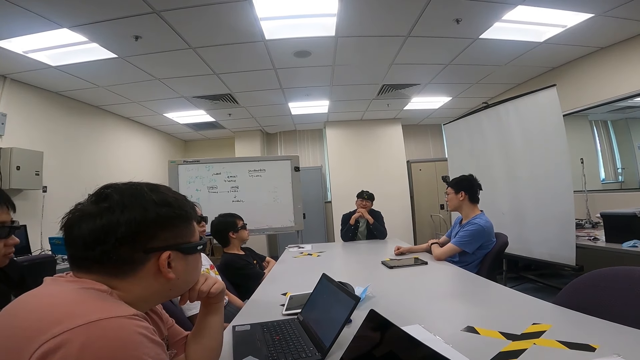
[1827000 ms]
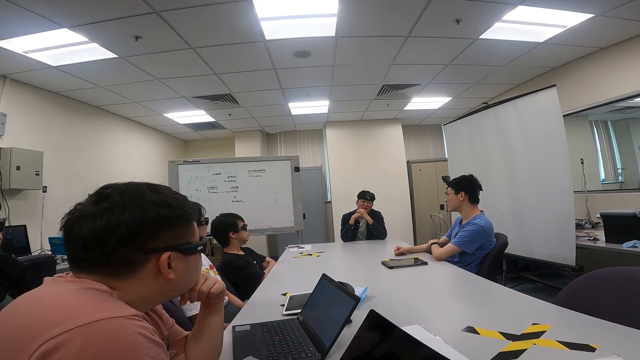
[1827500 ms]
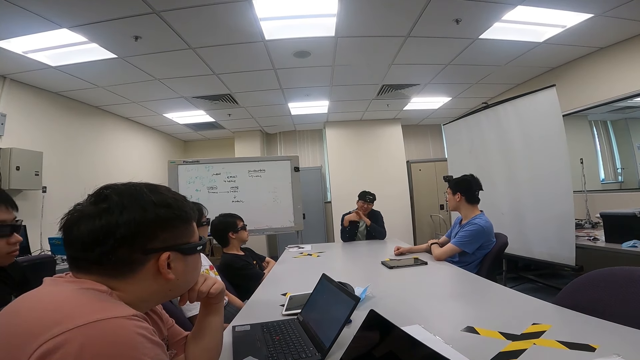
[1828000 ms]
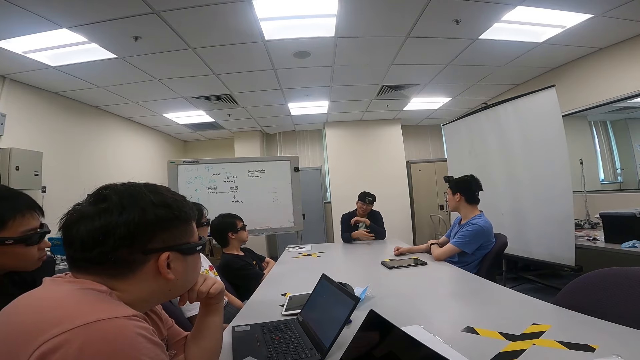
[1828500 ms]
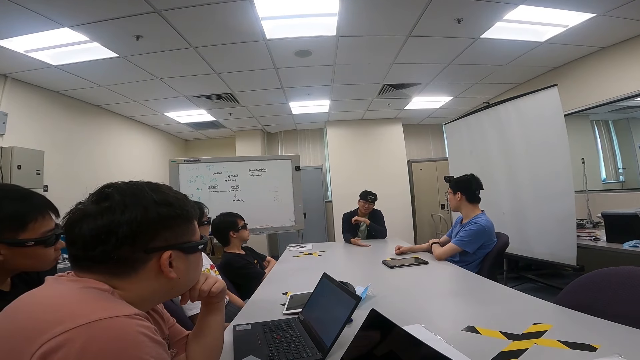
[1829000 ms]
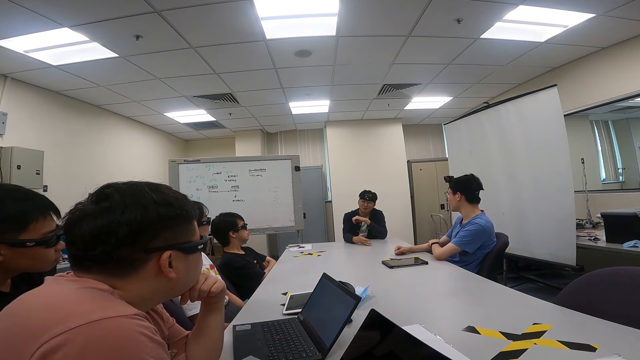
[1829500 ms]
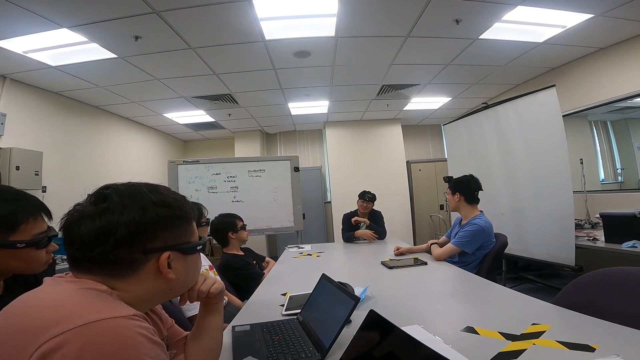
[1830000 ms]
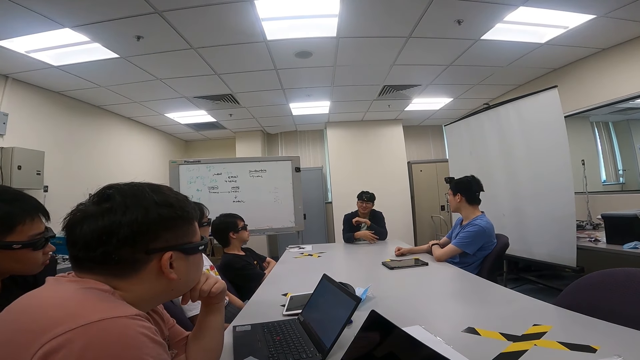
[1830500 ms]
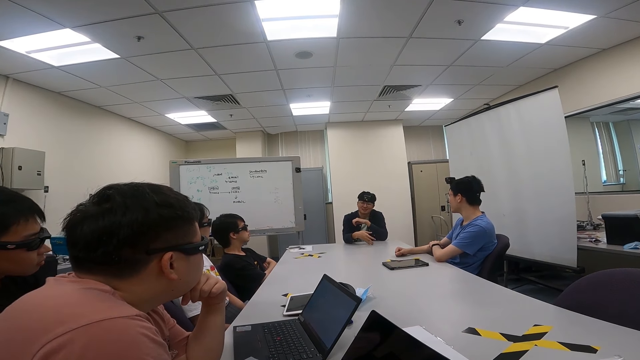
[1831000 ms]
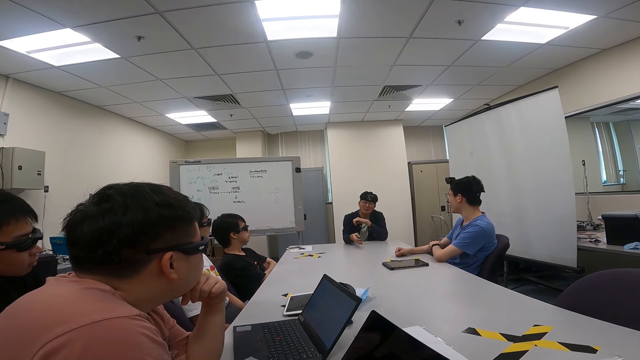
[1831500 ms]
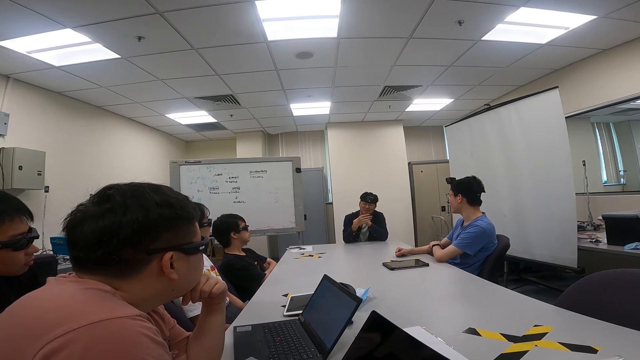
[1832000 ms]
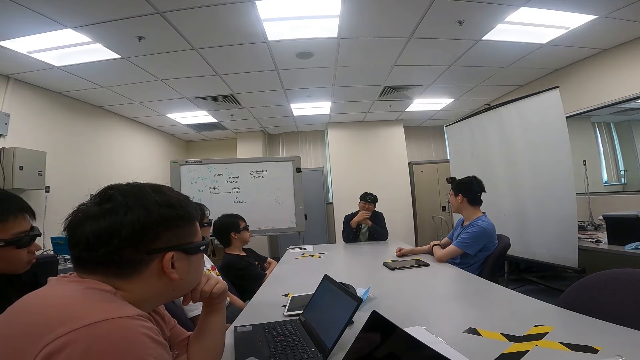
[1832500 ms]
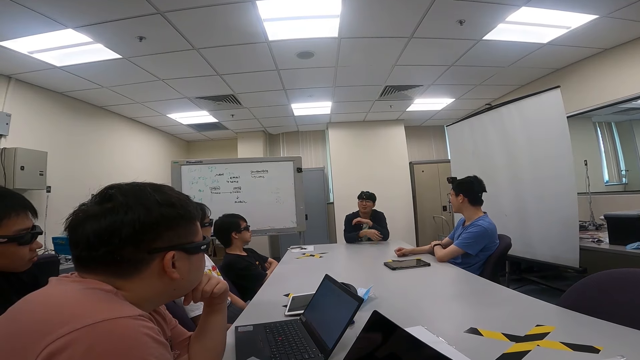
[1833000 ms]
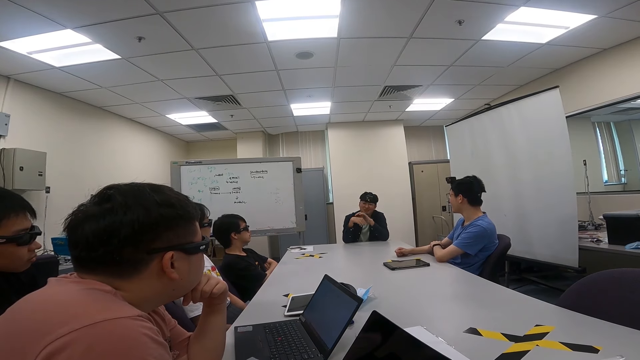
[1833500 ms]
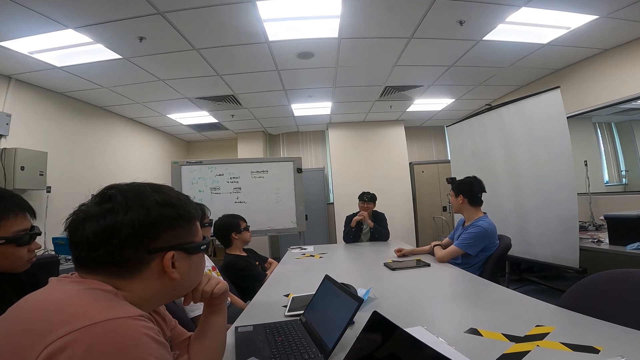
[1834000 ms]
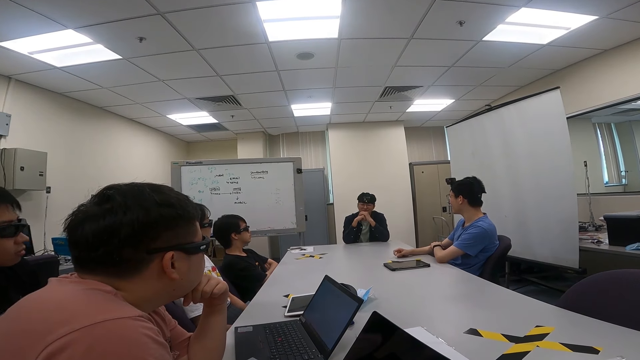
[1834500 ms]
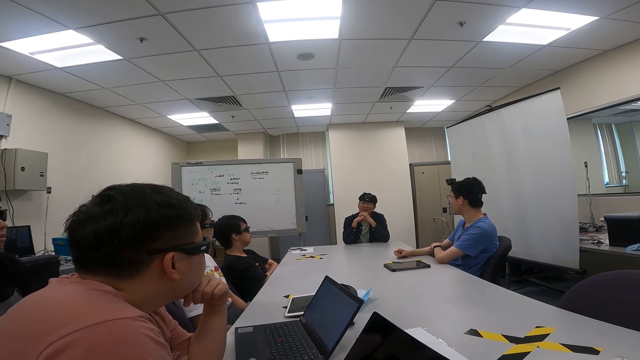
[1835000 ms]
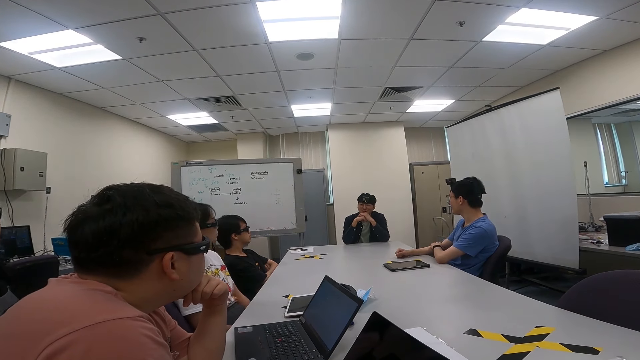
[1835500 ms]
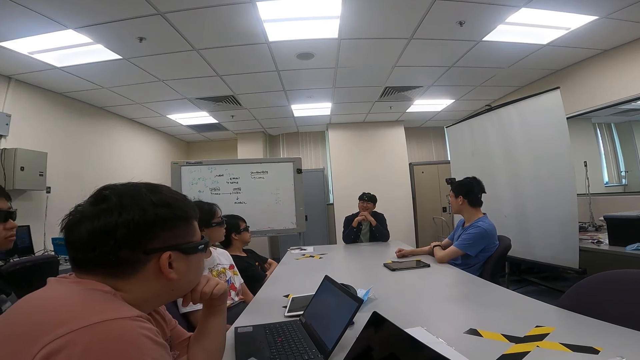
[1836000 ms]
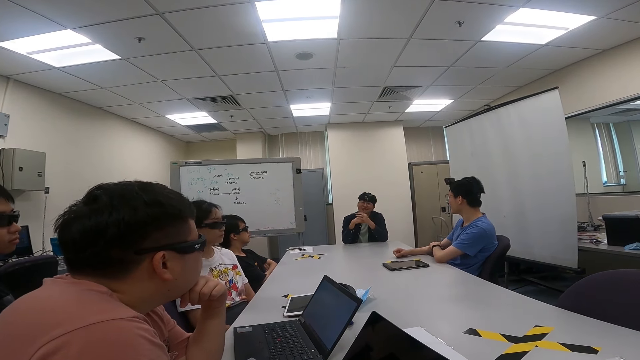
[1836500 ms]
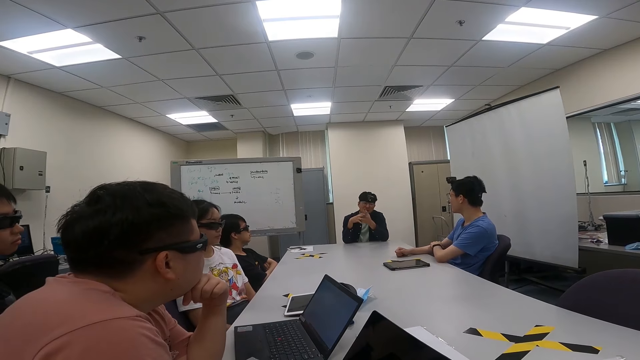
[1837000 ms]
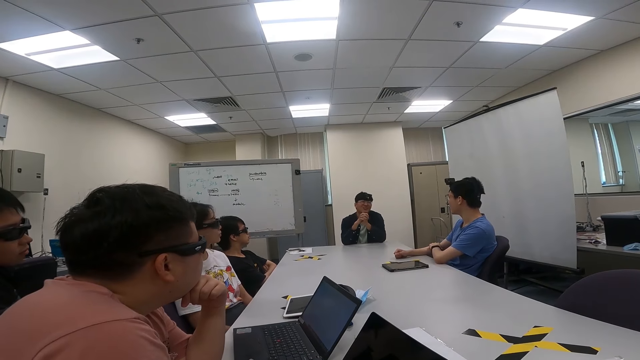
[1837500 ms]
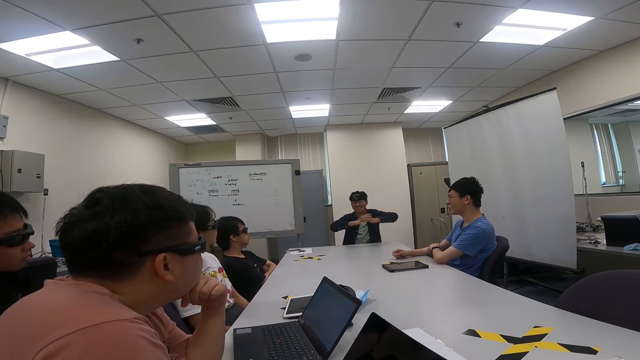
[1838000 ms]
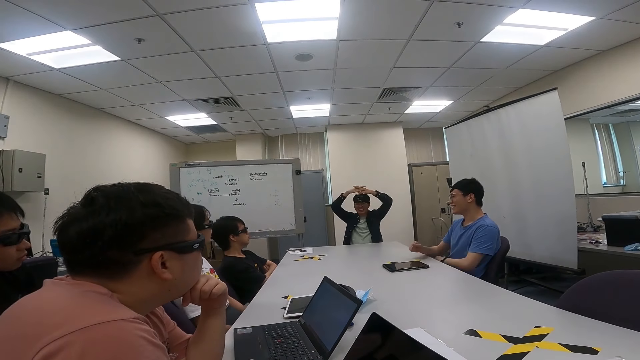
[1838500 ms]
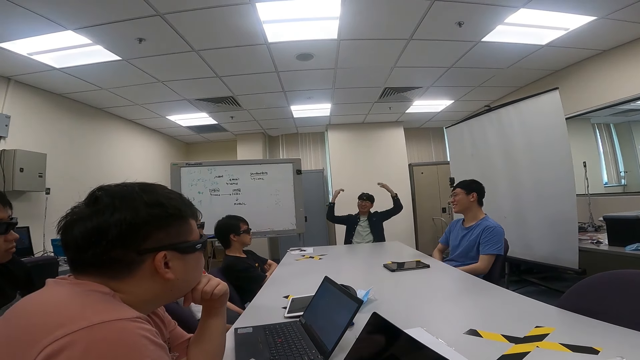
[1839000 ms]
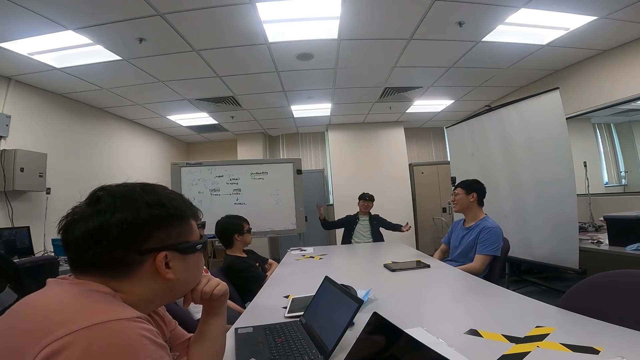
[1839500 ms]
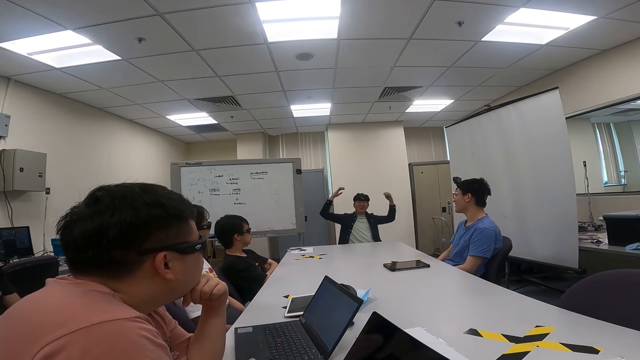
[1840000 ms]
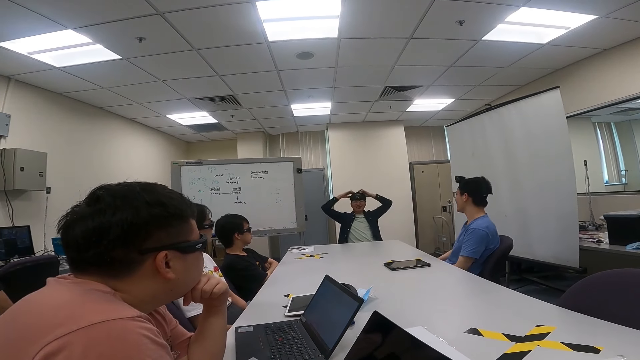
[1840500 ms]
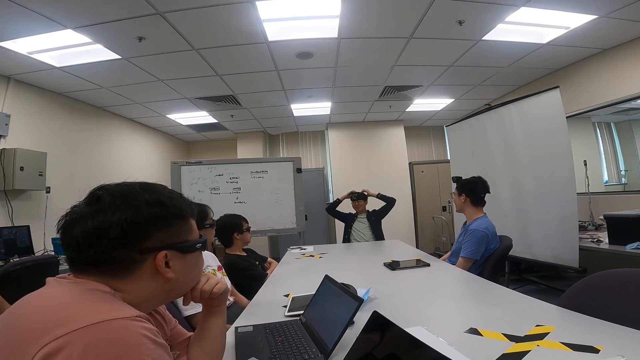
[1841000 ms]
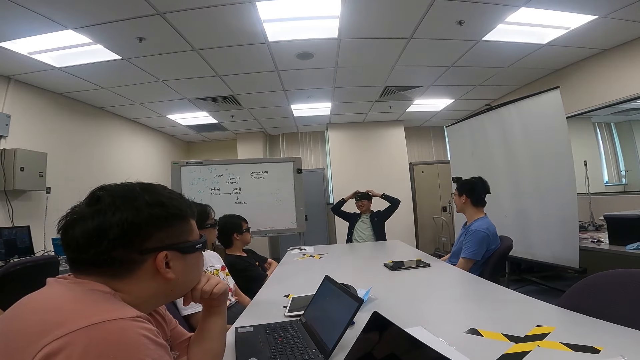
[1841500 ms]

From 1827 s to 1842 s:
A man nods his head. Another man moves around. A third man moves a hand to the table, talks to a person, the camera wearer and two other people, and uses gestures. A fourth man nods his head. The first man twists fingers. The second man moves backward. A woman swings a chair. The second man moves forward. A fifth man nods his head. The third man uses gestures and stretches hands. The first man moves hands from the table. The third man raises both hands. The fourth man nods his head. The second man moves backward. The third man uses gestures. The first man swings a chair. The third man puts both hands on the head.

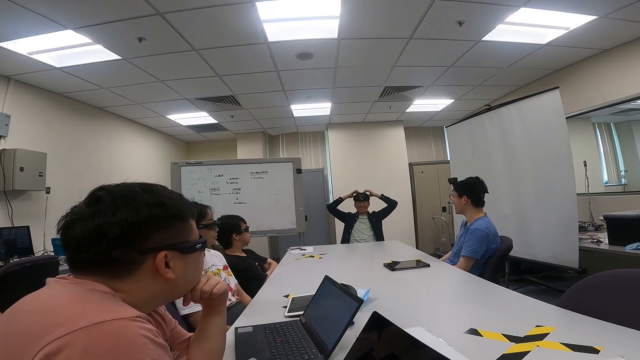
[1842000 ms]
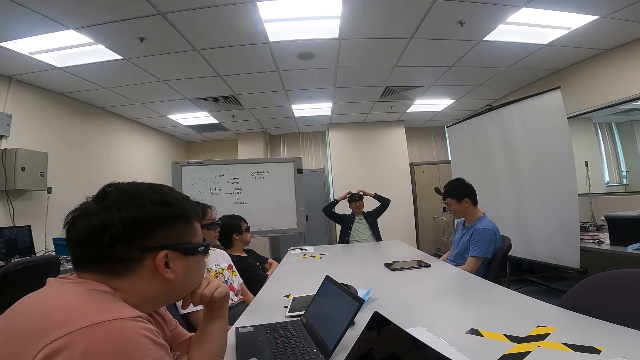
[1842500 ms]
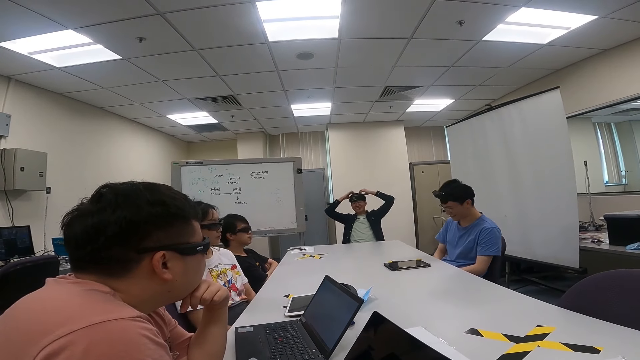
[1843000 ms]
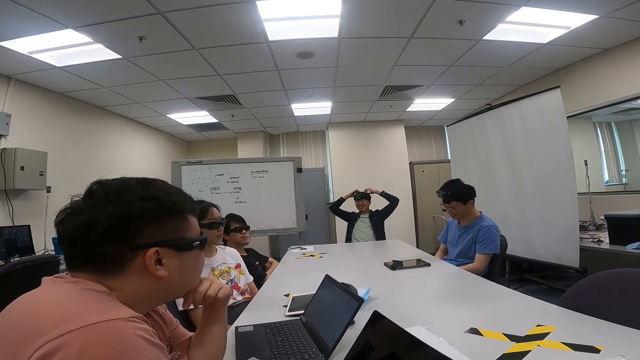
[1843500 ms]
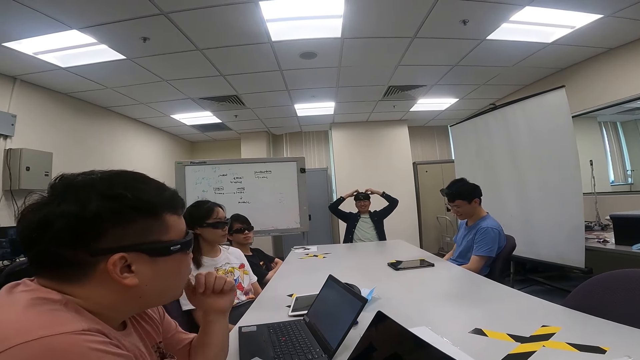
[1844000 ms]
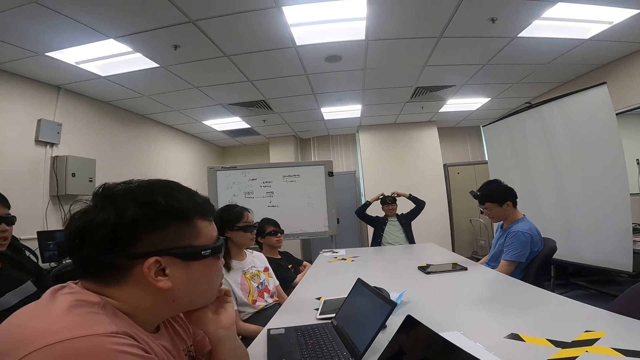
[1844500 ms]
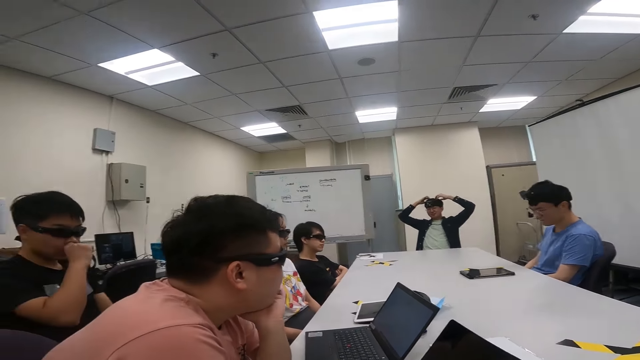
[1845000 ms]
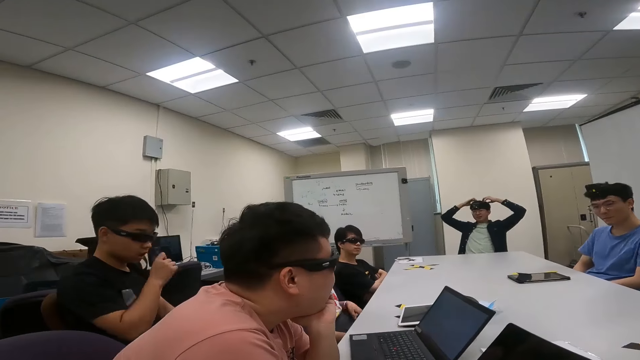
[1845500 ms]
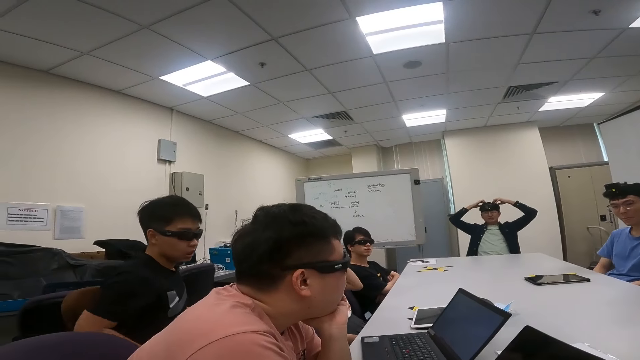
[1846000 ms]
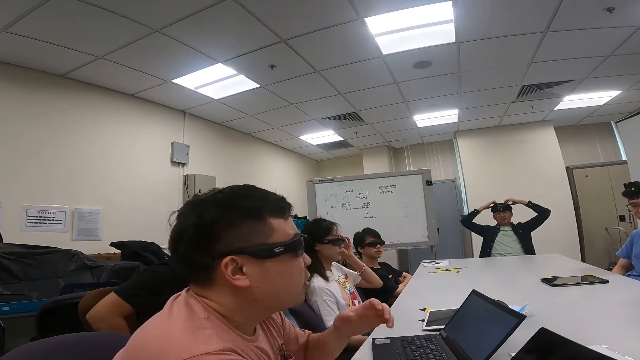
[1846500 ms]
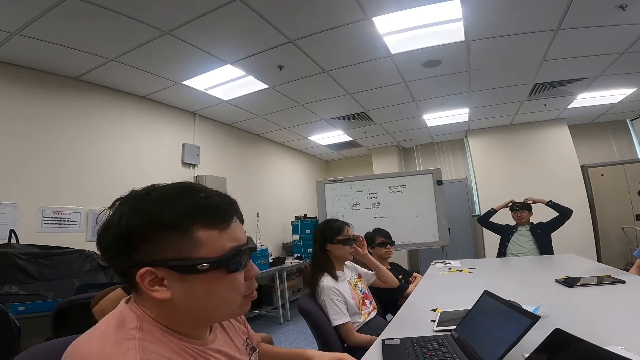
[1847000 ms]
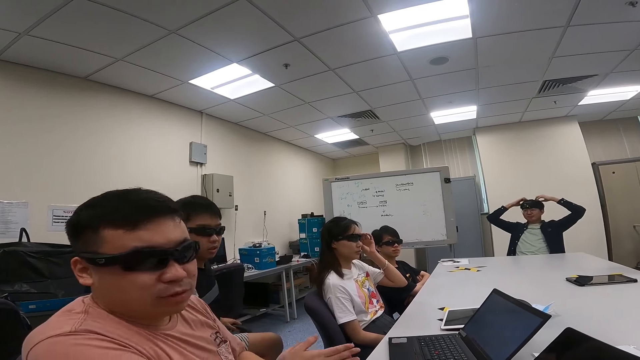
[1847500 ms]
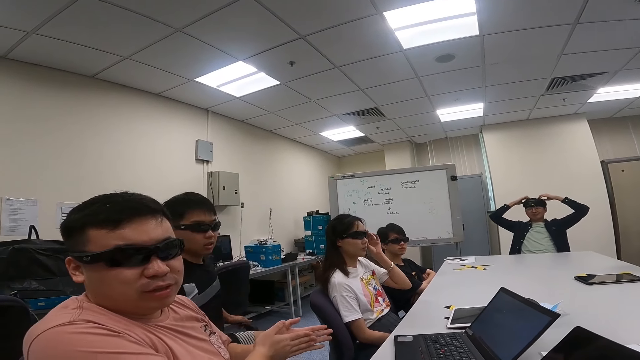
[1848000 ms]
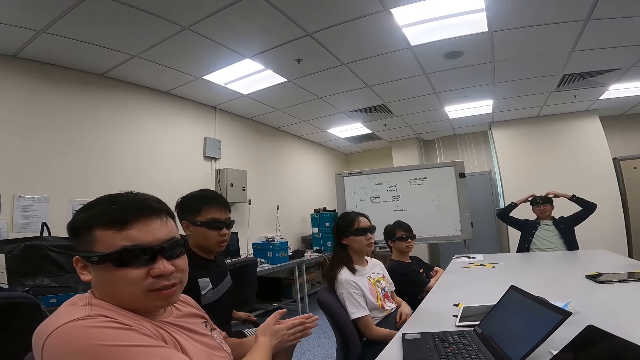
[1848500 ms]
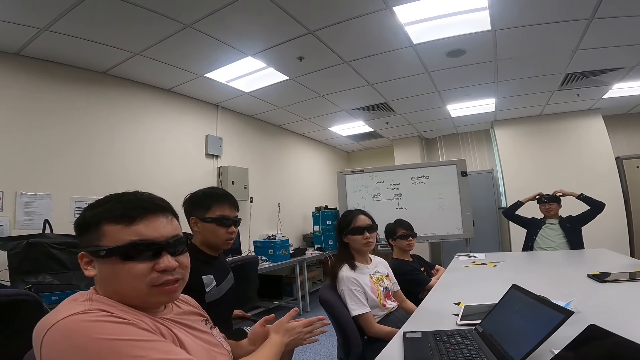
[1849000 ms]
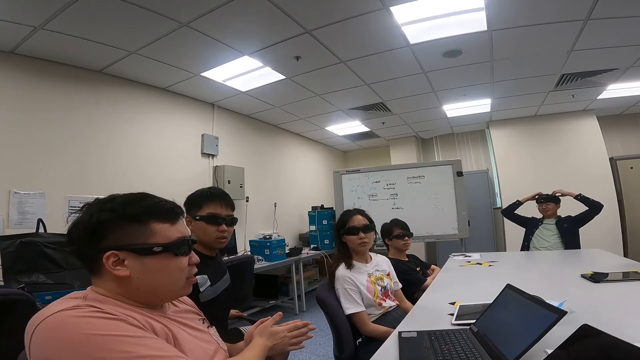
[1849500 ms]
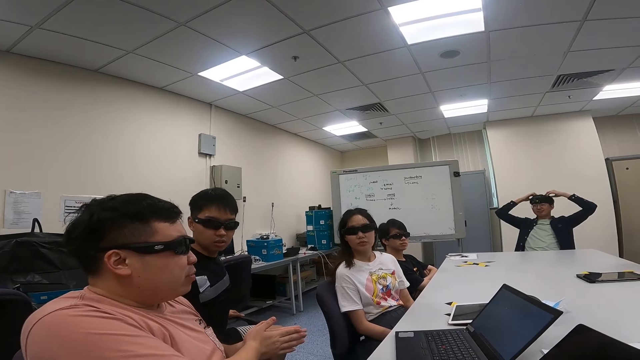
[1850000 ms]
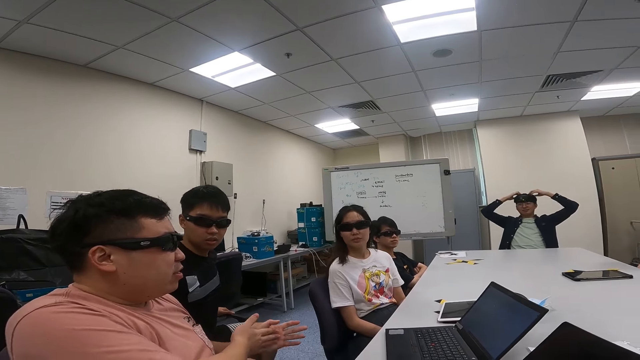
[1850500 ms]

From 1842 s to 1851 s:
A man swings a chair. Another man nods his head. A third man looks around. The second man moves backwards. A fourth man moves a hand. The second man puts a hand on his cheek. The fourth man touches his nose. A woman lifts a hand upwards. The fourth man moves forward. The second man moves backwards. The woman adjusts the camera. A person talks to the camera wearer. The second man rubs hands together. The woman looks around and swings a chair.
